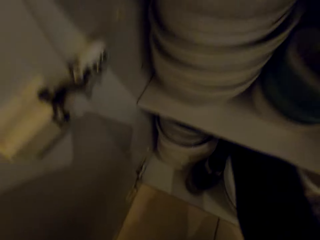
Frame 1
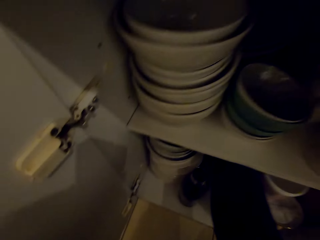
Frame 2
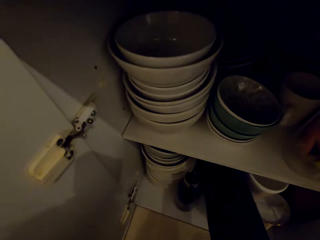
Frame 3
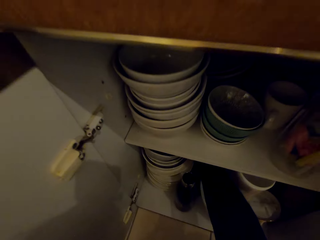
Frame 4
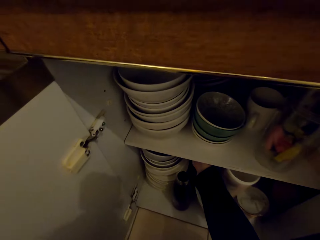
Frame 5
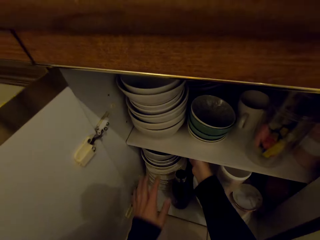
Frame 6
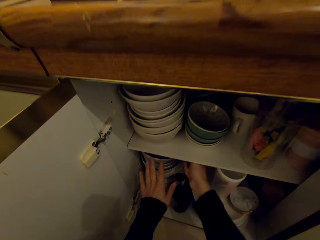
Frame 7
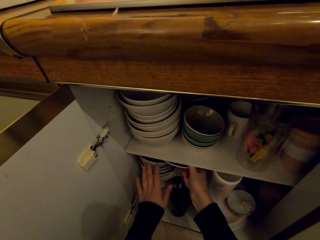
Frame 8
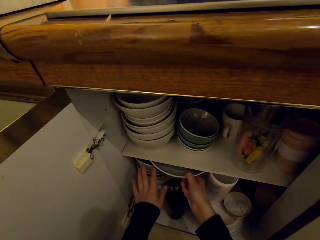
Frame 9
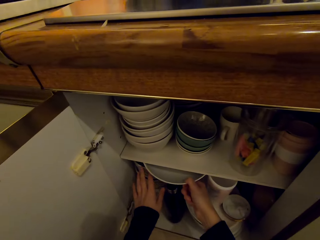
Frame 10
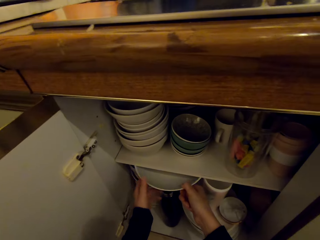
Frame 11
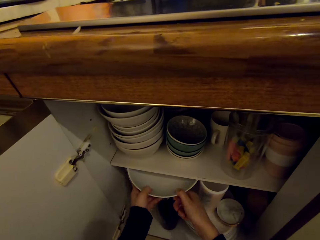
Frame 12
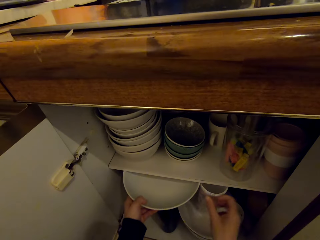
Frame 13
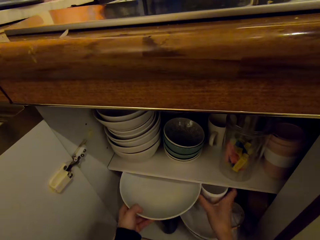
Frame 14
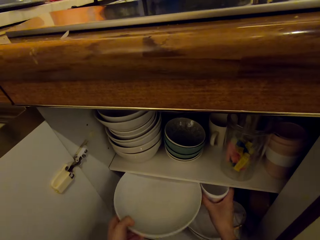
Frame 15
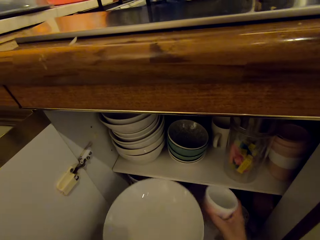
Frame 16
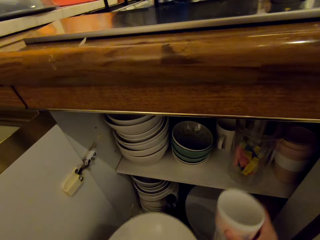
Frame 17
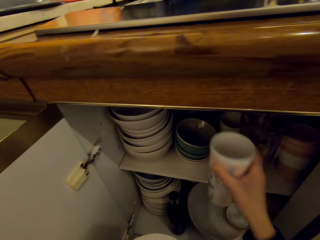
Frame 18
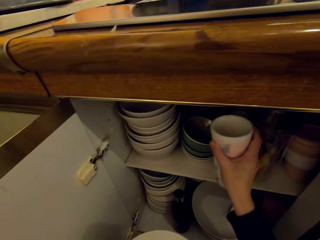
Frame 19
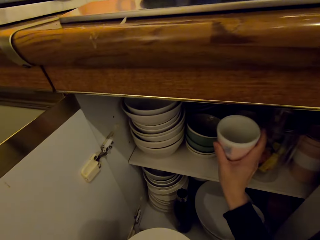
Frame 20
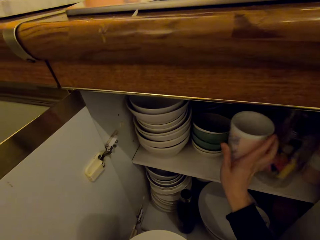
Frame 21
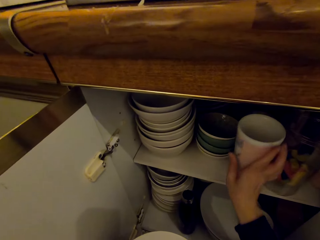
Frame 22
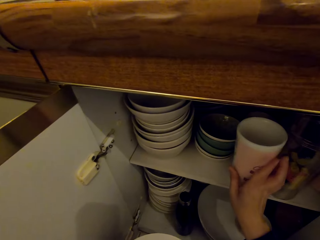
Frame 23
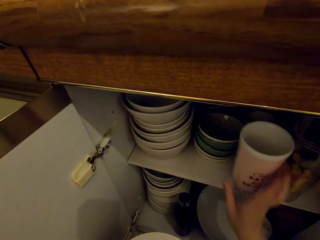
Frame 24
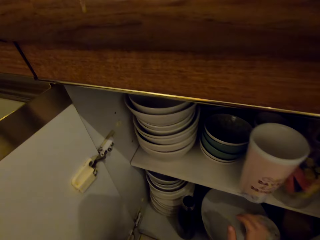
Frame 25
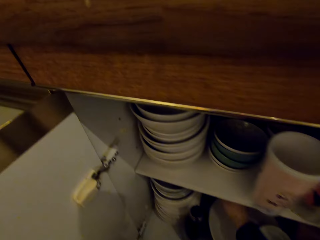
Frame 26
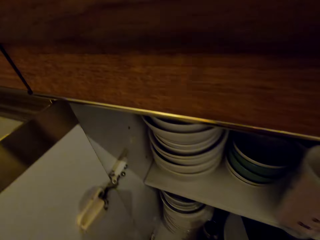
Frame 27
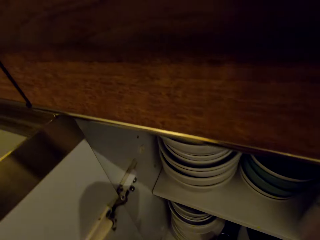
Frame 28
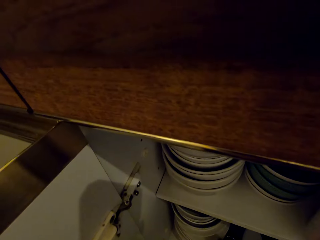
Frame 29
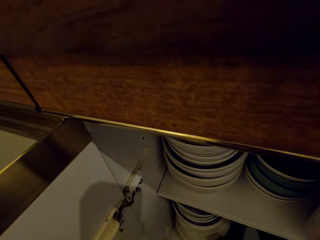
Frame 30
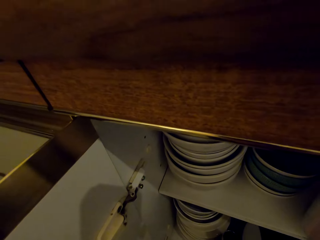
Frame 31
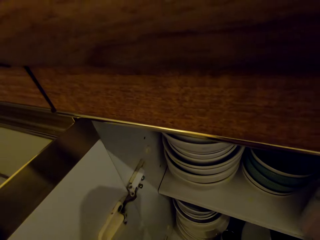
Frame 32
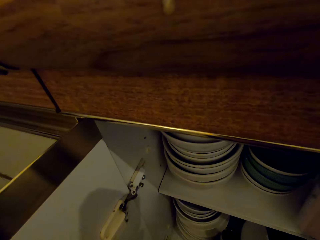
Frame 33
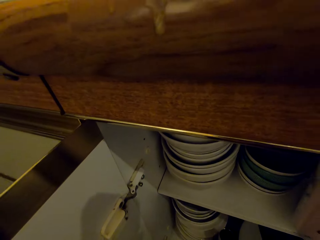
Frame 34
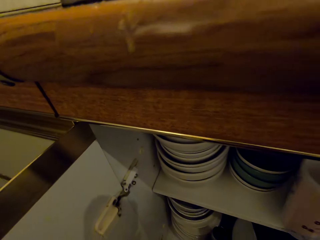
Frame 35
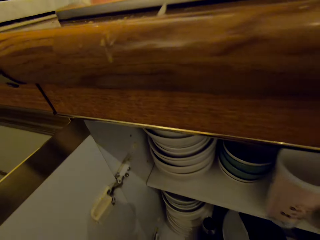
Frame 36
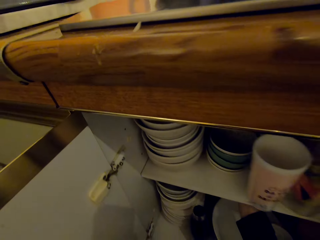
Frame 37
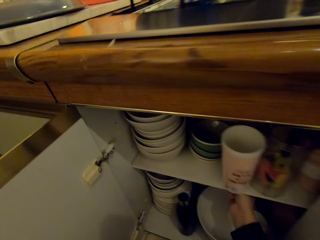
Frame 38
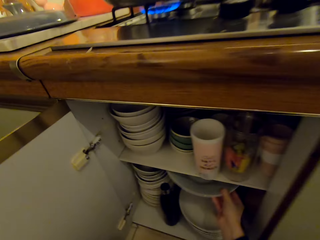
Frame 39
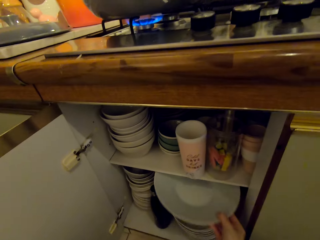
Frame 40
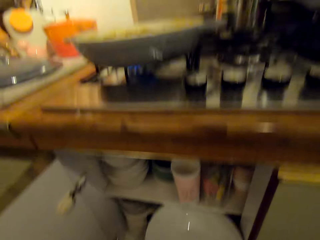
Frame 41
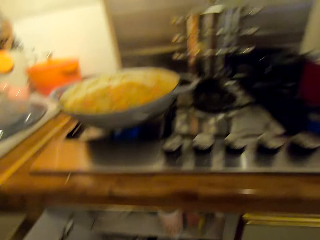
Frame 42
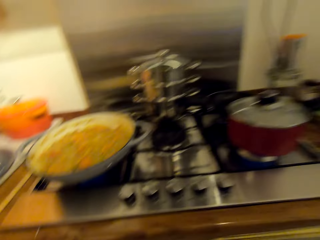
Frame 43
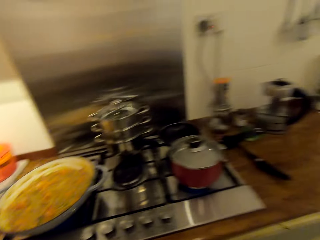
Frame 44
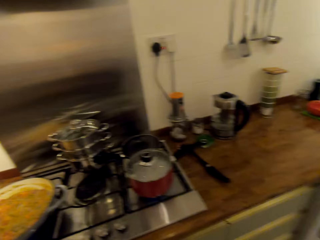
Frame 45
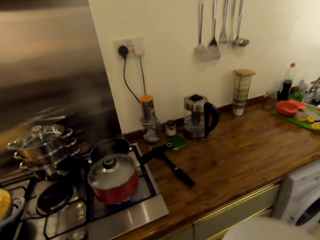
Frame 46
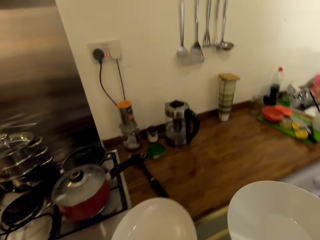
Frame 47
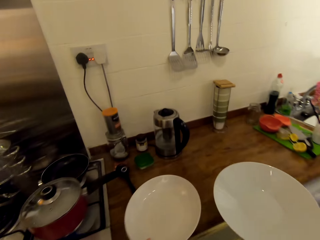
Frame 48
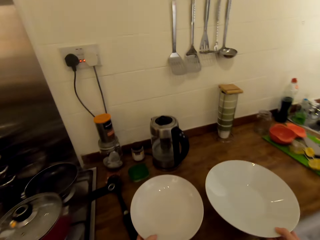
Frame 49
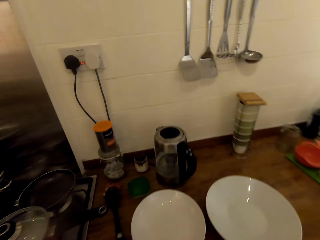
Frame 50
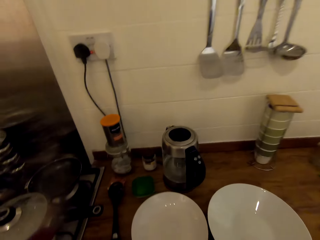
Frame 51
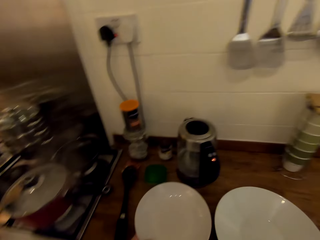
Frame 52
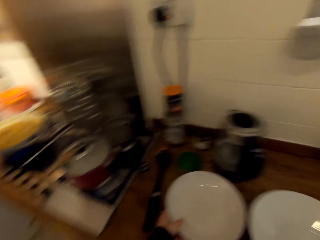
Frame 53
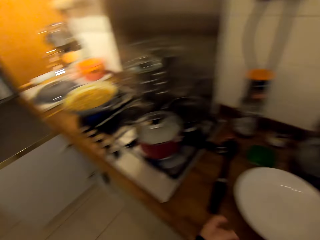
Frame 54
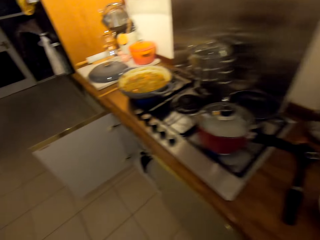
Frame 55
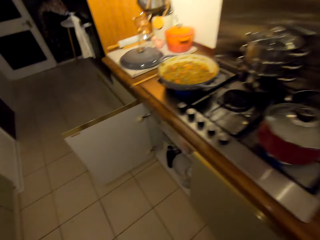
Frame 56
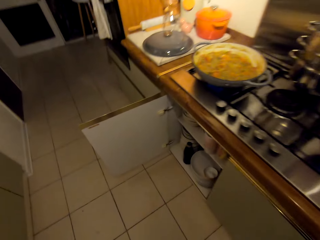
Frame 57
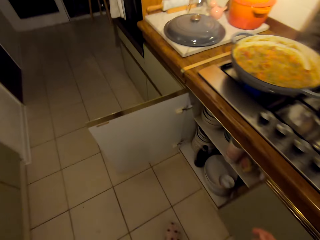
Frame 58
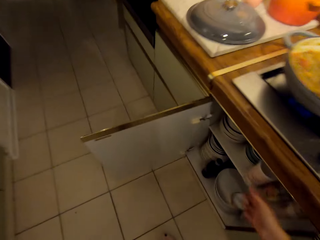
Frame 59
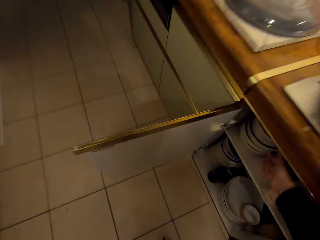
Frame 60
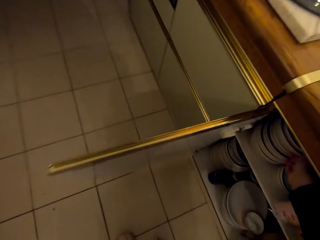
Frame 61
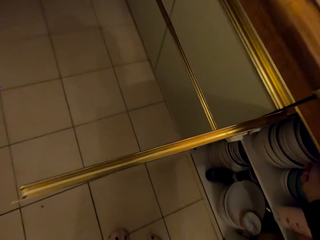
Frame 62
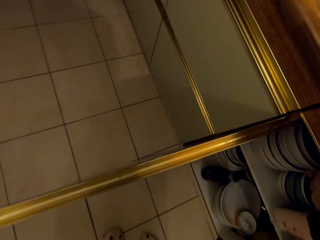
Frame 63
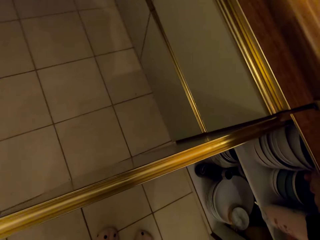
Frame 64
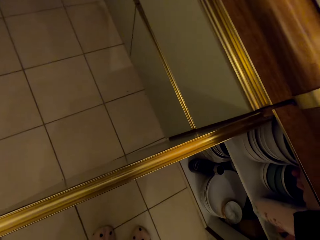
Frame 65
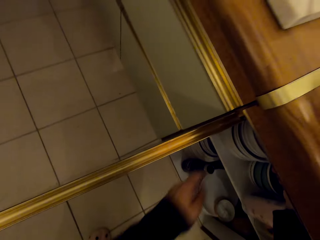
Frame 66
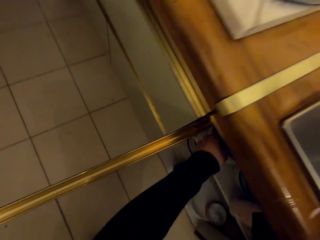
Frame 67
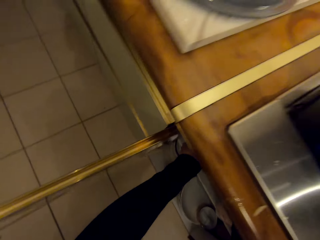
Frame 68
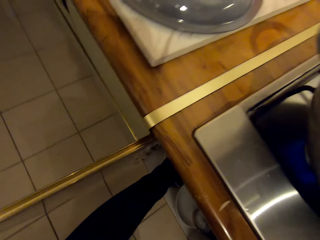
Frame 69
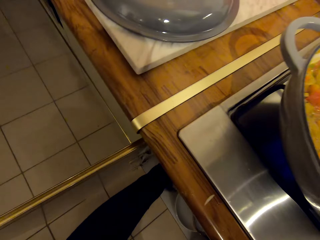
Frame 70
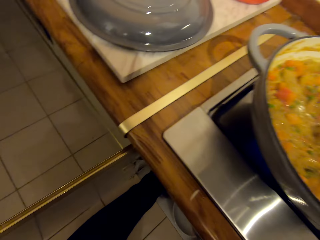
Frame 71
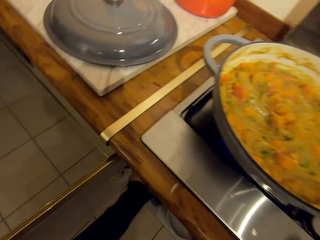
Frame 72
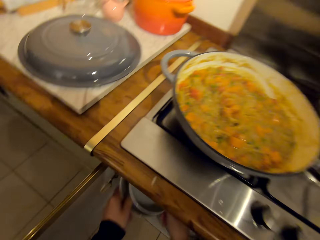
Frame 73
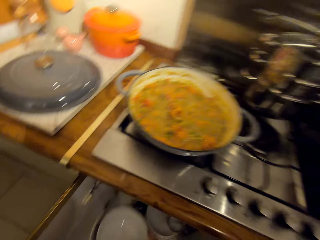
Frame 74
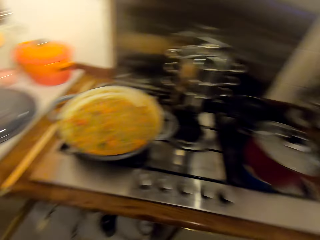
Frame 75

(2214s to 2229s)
The camera wearer picks up a plate from the base cabinet. They pick up a plastic tumbler from the base cabinet. They put the plastic tumbler in the base cabinet. They pick up a plate from the base cabinet. They stand up, walk around the kitchen and put the plates on the countertop. They walk around the kitchen. They pick up bowls from the base cabinet.

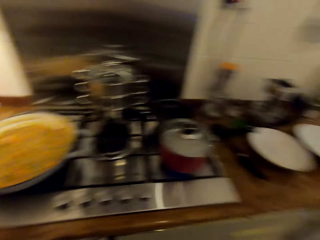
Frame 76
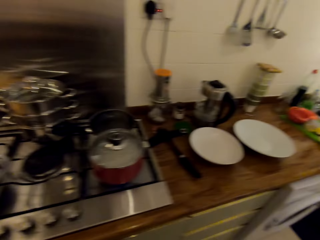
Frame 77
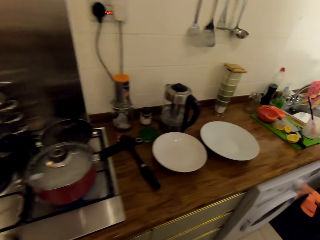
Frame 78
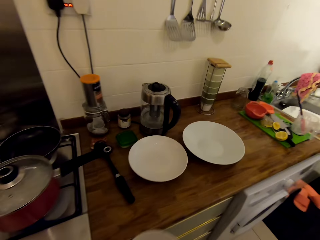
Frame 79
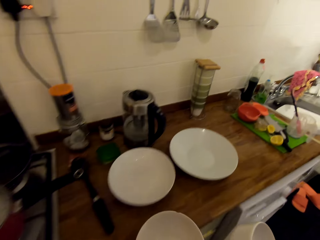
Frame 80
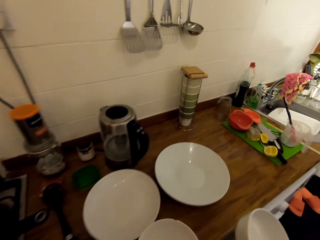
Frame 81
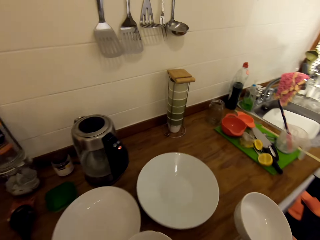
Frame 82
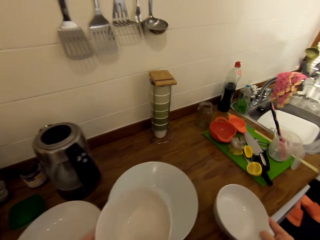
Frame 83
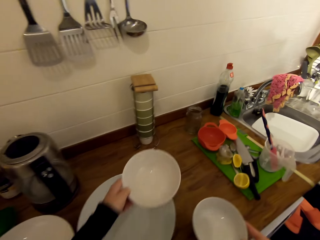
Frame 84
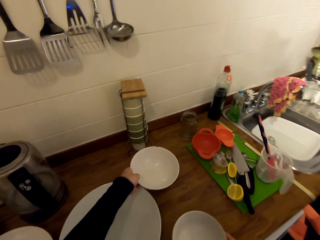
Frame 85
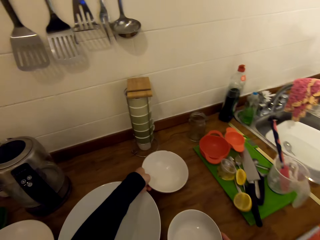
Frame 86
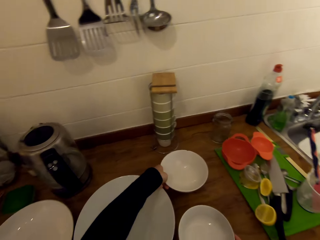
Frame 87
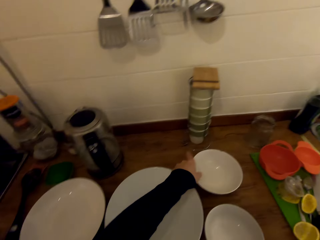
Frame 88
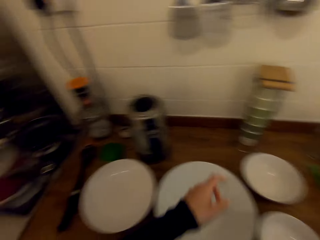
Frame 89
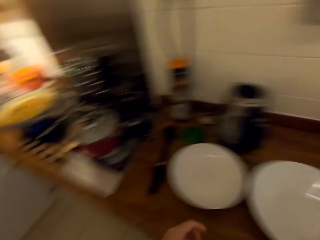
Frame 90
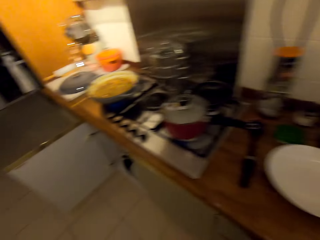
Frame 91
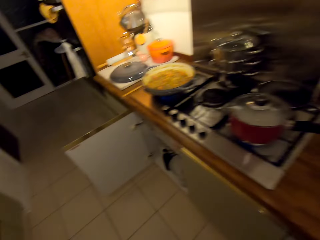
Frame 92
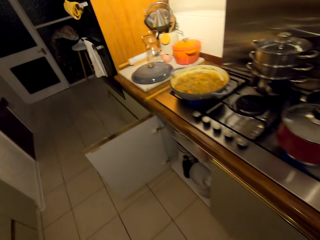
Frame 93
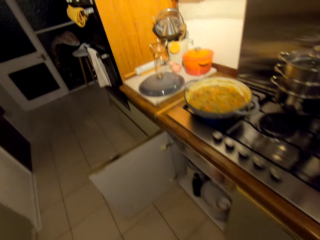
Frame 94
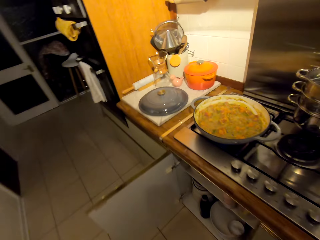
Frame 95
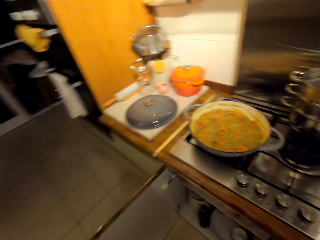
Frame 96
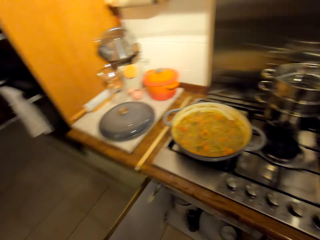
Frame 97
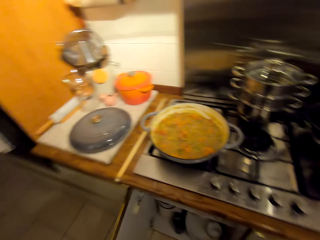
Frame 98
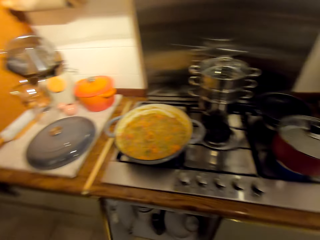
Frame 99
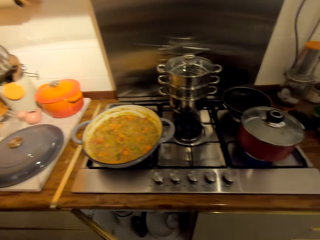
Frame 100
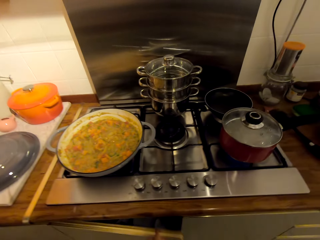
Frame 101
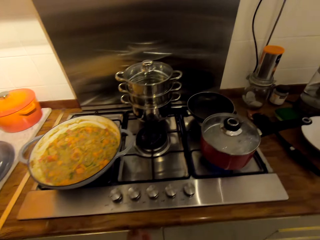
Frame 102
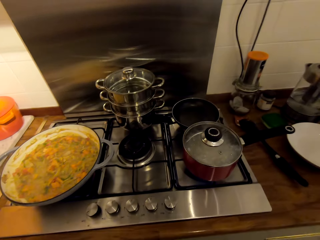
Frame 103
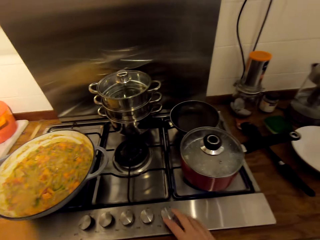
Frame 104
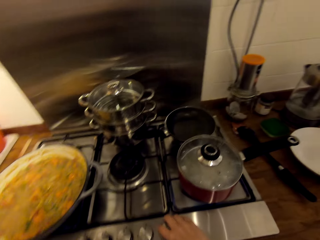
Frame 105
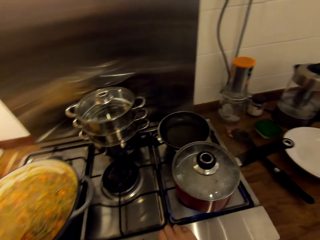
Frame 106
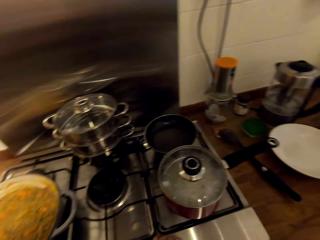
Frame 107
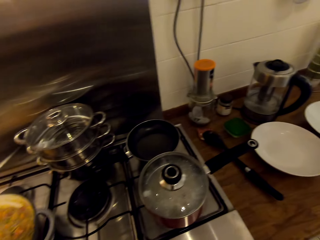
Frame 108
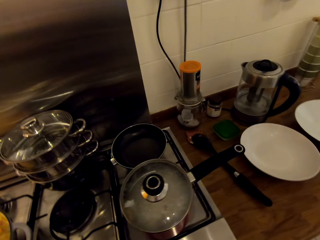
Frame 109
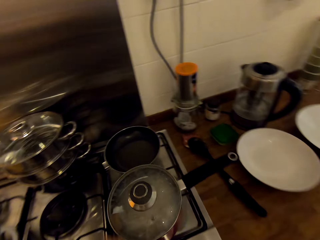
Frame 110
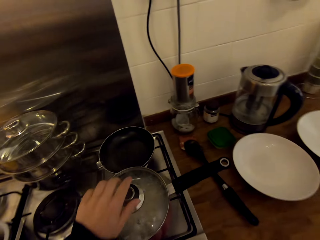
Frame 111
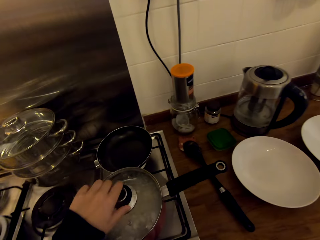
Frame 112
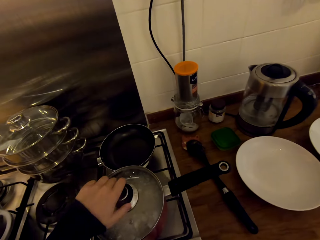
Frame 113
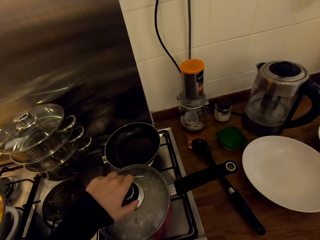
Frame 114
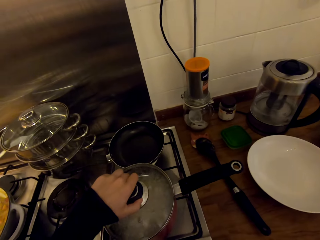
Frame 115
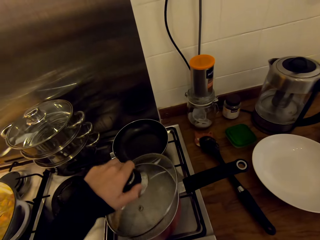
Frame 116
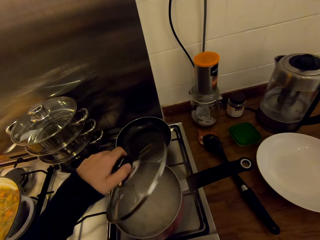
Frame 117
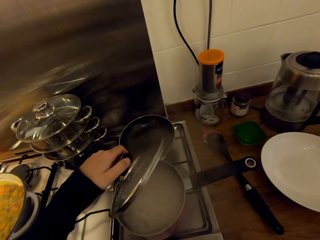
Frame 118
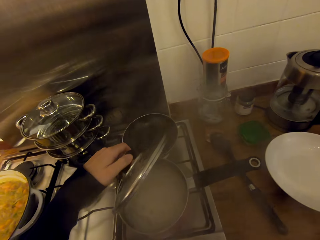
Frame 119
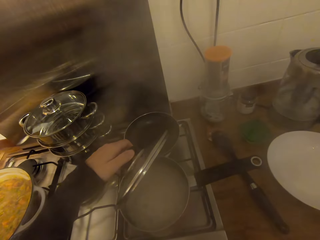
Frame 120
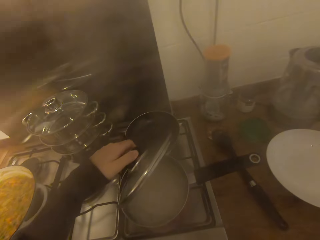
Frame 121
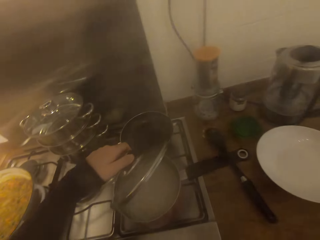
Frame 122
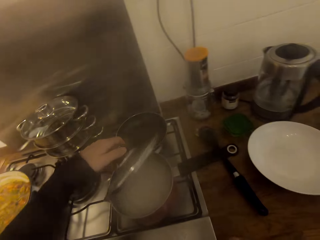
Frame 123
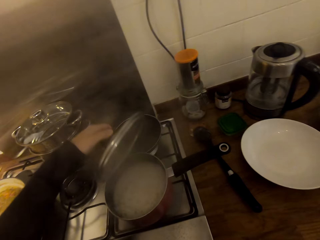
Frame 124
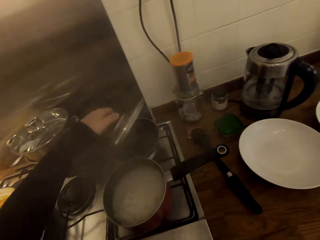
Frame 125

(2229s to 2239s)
The camera wearer walks around the kitchen. He puts the bowls on the countertop. He walks around the kitchen. He closes the base cabinet door. He turns the cooker knob with his right hand. He opens the lid of the cooking pot and picks up the lid from the cooking pot.
